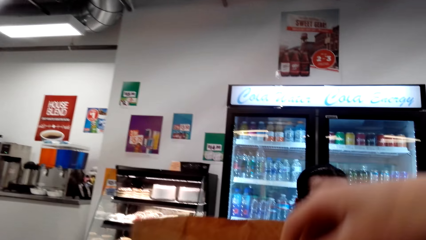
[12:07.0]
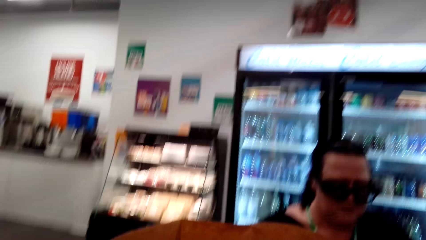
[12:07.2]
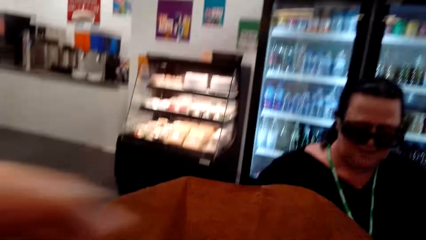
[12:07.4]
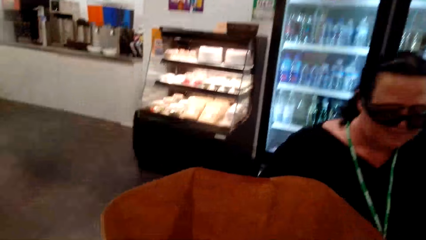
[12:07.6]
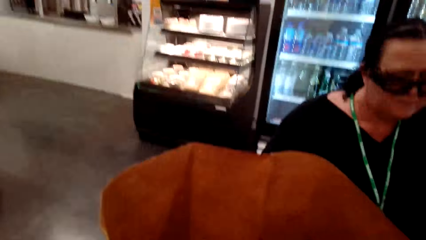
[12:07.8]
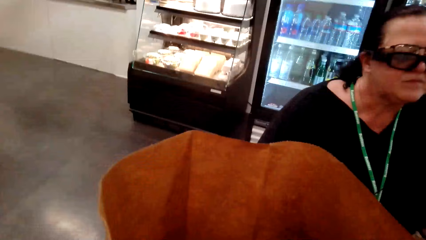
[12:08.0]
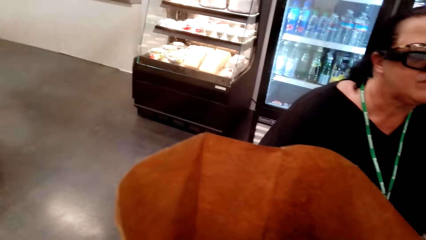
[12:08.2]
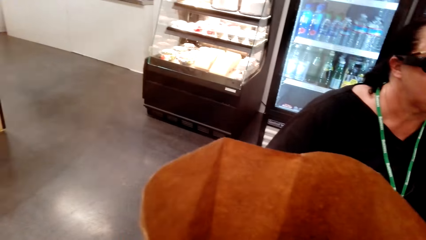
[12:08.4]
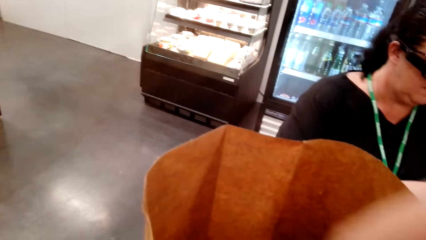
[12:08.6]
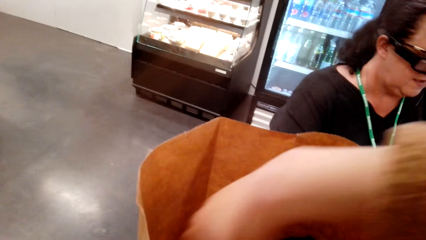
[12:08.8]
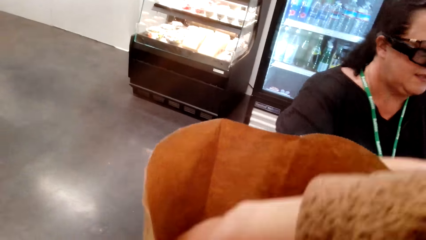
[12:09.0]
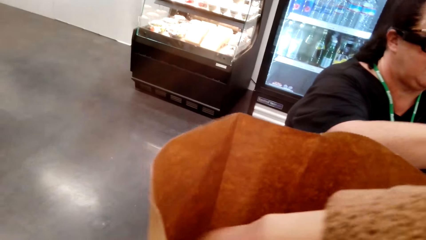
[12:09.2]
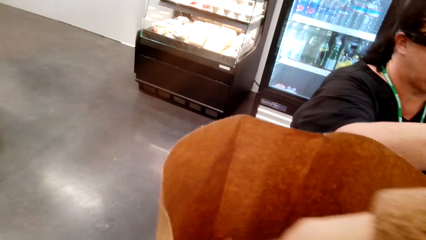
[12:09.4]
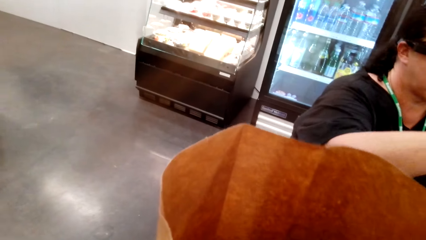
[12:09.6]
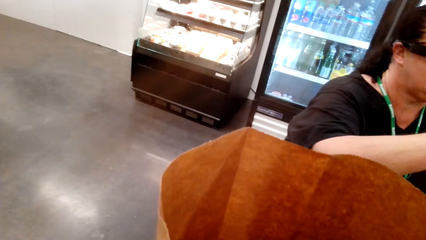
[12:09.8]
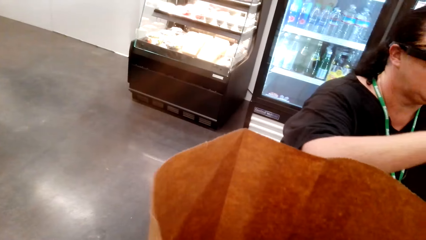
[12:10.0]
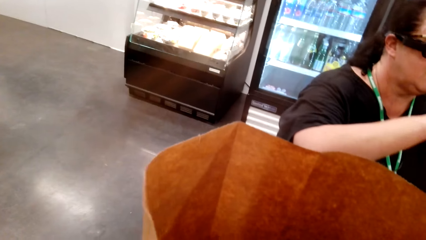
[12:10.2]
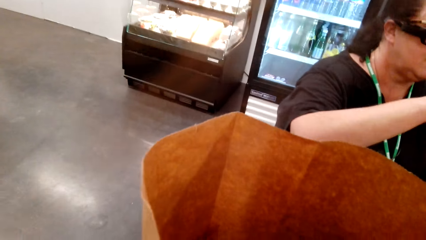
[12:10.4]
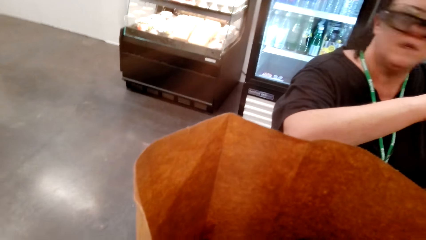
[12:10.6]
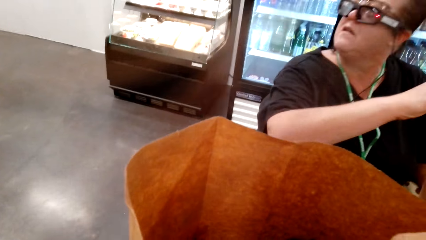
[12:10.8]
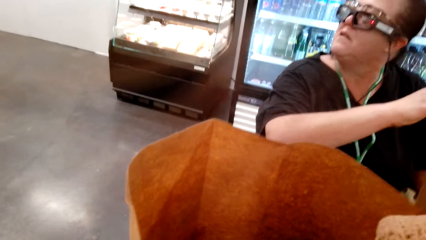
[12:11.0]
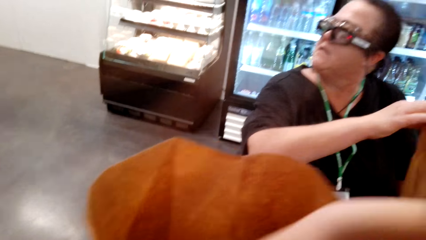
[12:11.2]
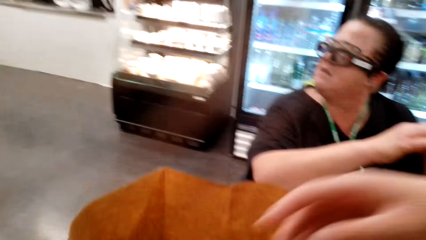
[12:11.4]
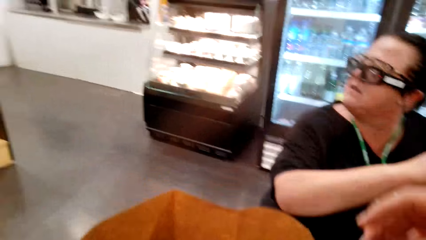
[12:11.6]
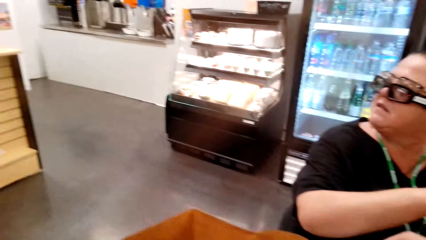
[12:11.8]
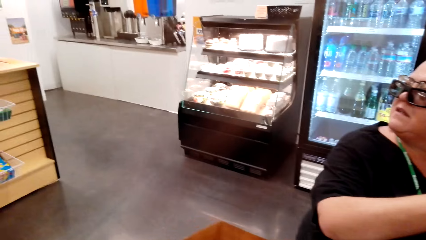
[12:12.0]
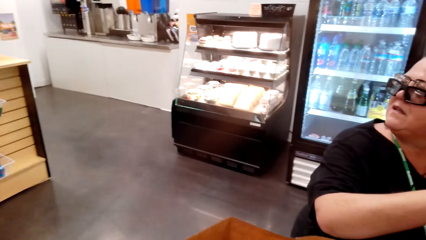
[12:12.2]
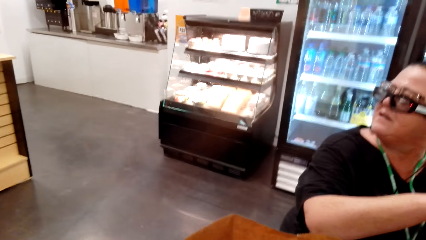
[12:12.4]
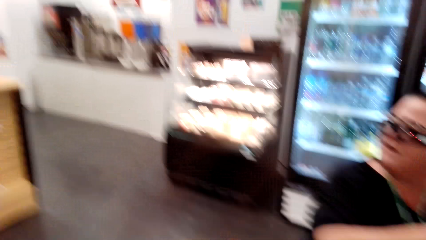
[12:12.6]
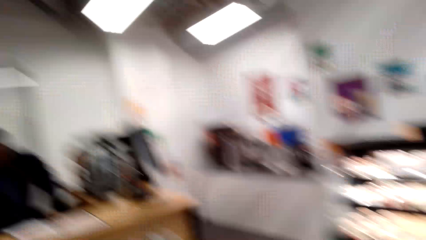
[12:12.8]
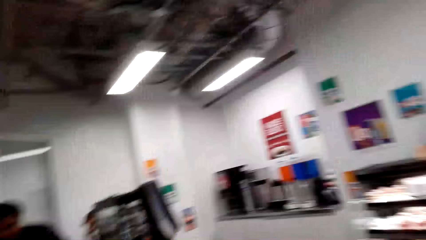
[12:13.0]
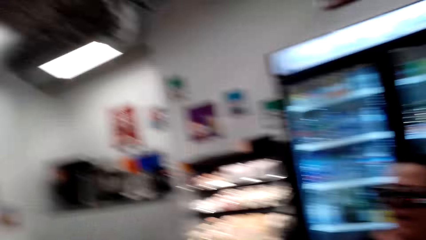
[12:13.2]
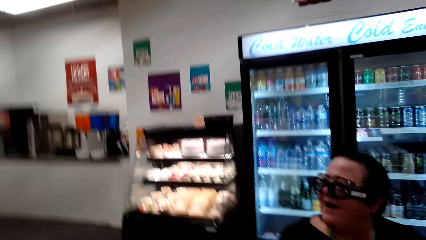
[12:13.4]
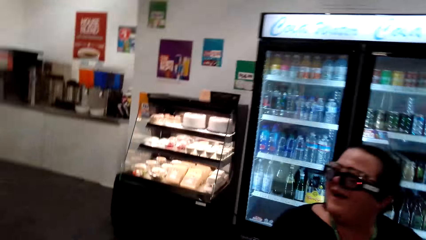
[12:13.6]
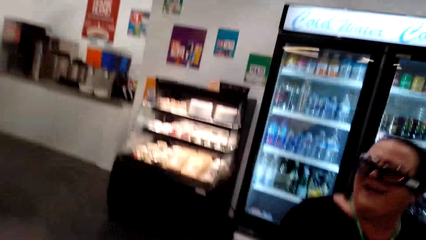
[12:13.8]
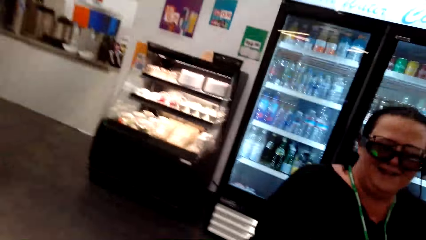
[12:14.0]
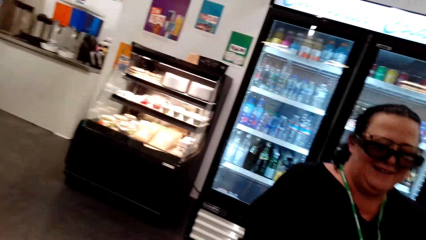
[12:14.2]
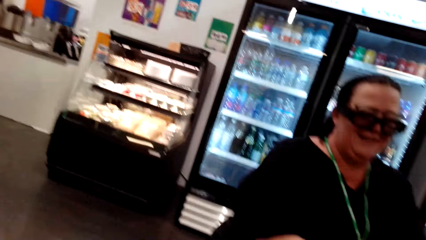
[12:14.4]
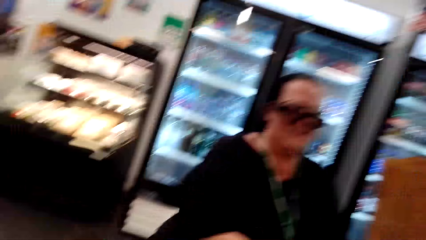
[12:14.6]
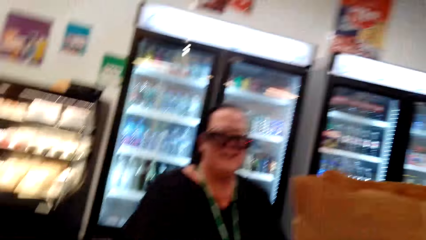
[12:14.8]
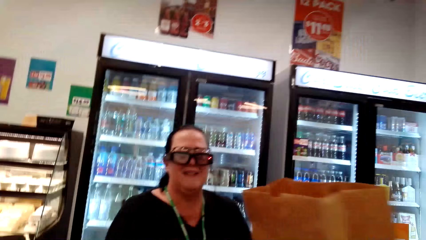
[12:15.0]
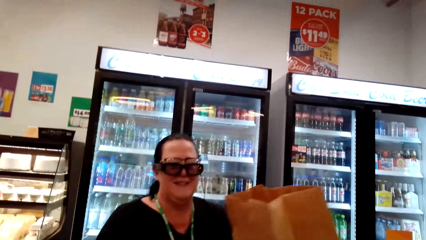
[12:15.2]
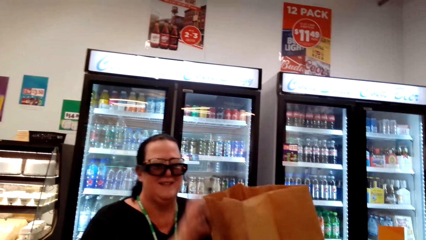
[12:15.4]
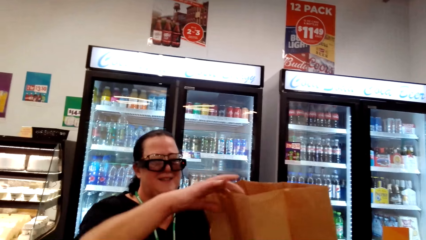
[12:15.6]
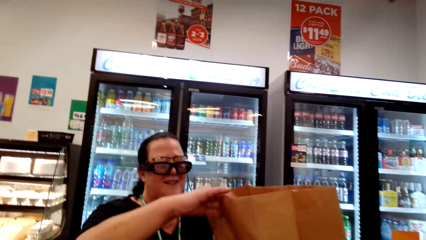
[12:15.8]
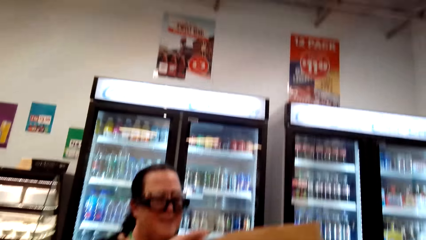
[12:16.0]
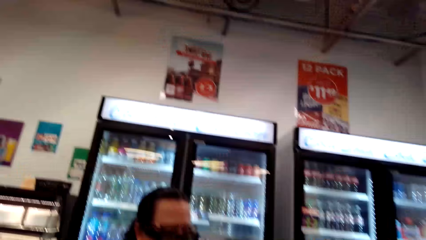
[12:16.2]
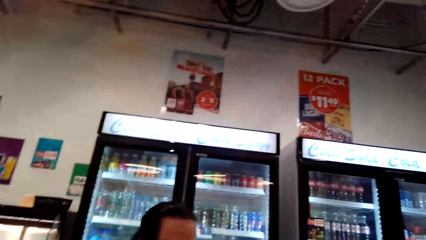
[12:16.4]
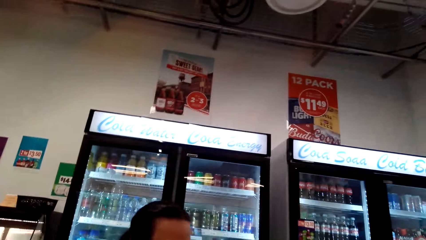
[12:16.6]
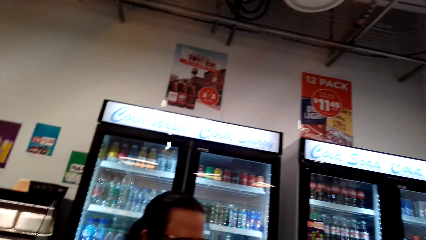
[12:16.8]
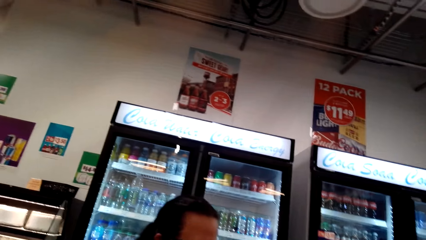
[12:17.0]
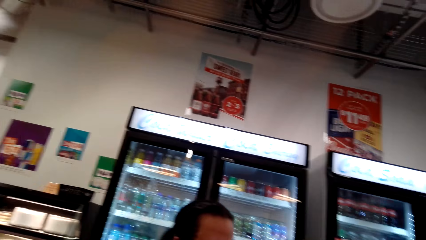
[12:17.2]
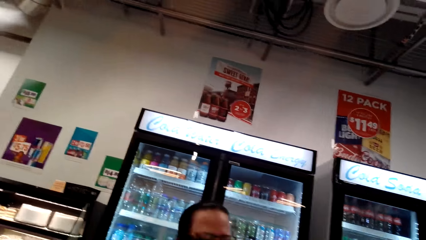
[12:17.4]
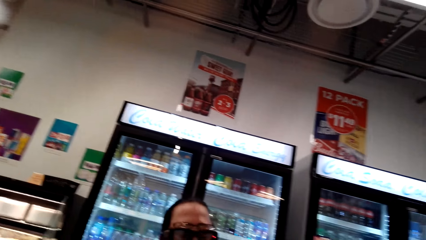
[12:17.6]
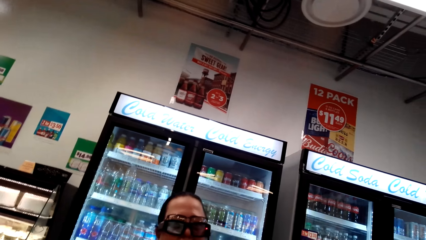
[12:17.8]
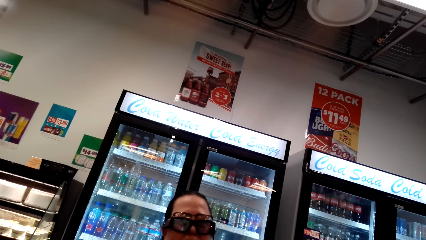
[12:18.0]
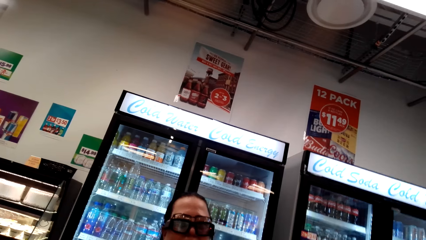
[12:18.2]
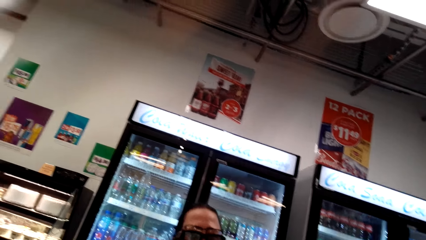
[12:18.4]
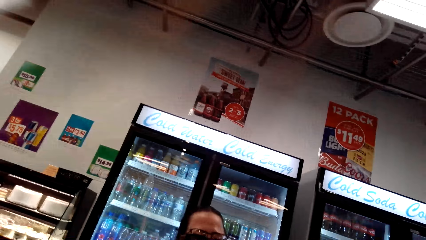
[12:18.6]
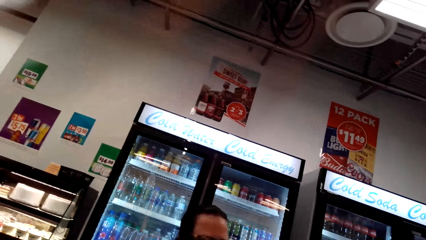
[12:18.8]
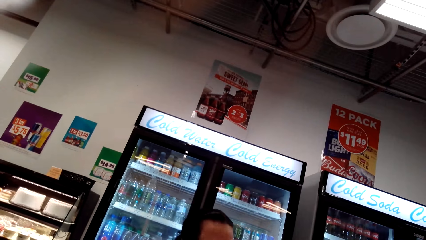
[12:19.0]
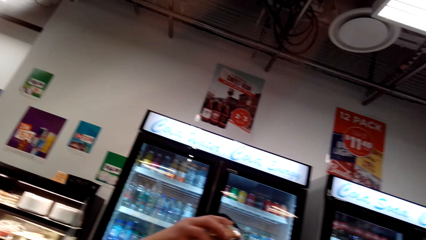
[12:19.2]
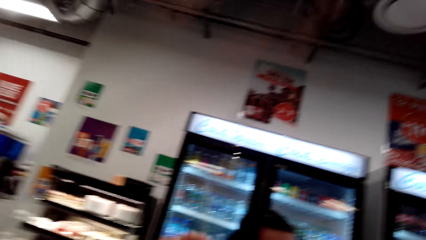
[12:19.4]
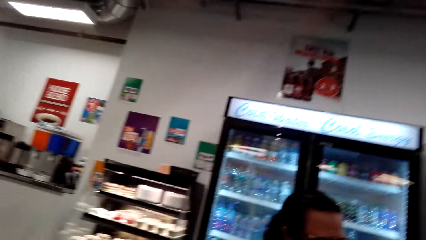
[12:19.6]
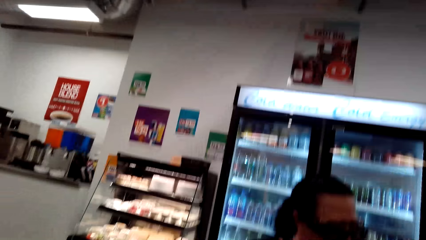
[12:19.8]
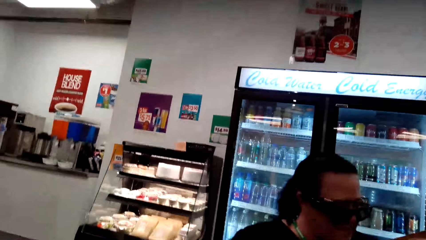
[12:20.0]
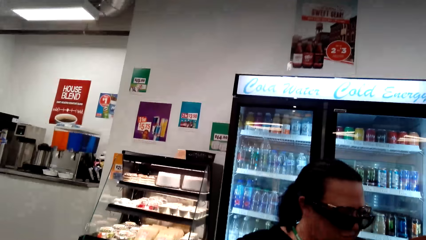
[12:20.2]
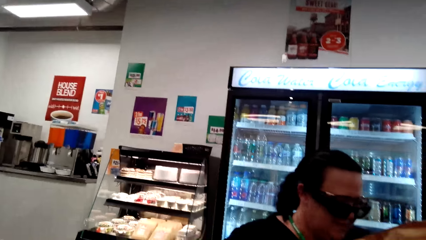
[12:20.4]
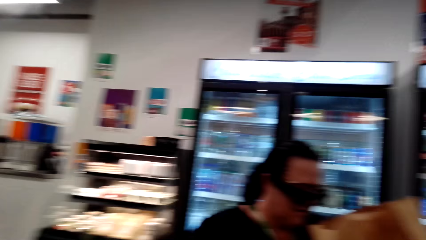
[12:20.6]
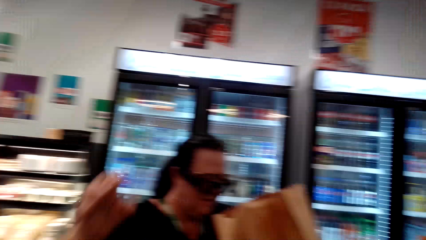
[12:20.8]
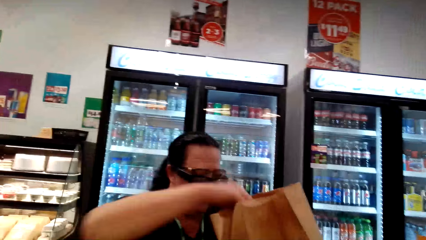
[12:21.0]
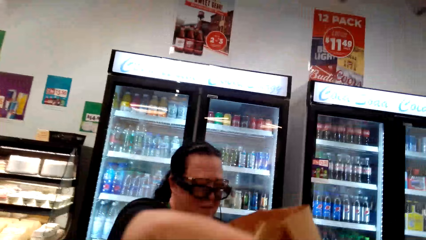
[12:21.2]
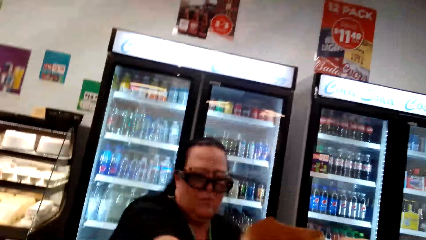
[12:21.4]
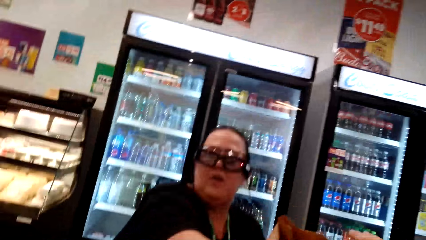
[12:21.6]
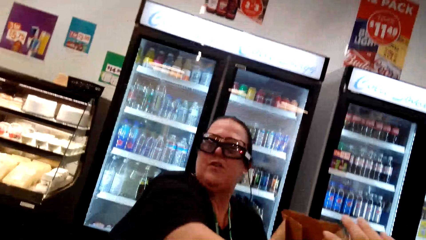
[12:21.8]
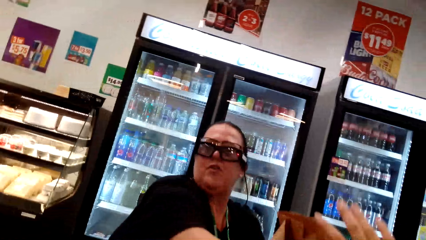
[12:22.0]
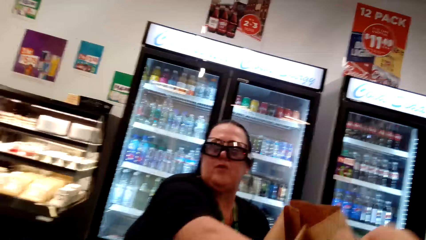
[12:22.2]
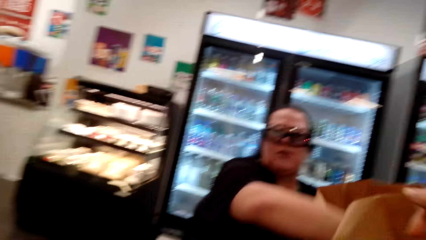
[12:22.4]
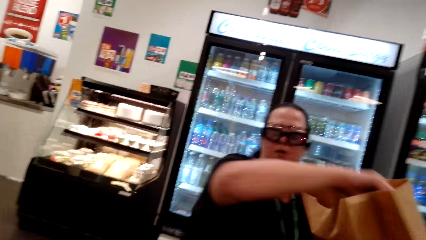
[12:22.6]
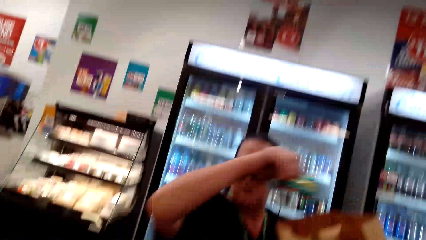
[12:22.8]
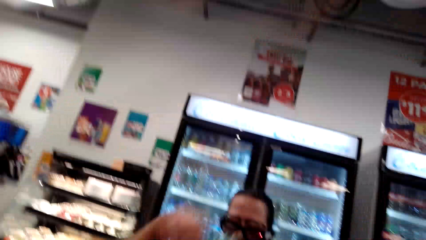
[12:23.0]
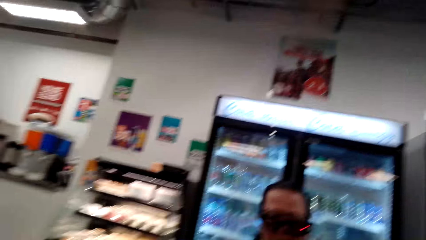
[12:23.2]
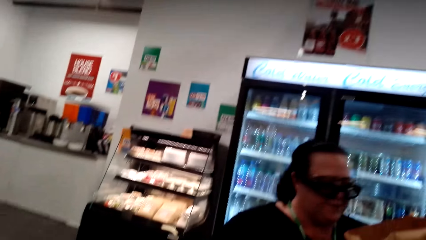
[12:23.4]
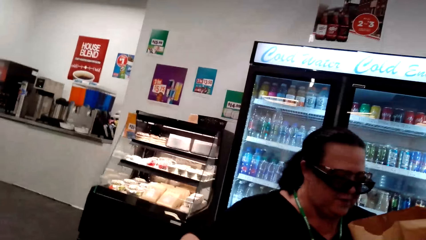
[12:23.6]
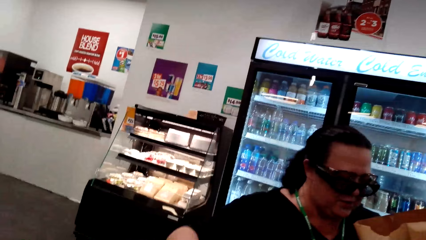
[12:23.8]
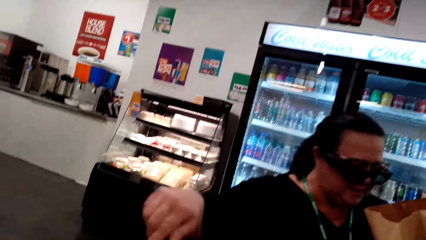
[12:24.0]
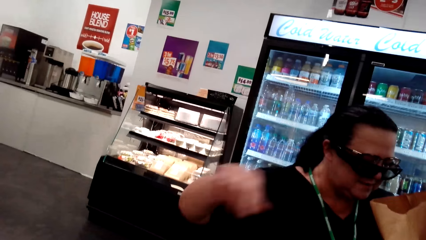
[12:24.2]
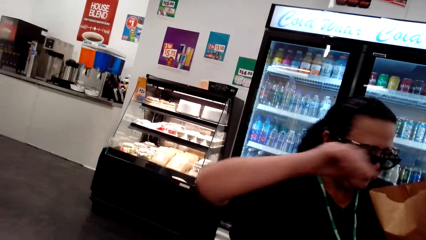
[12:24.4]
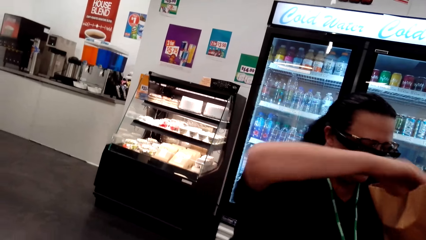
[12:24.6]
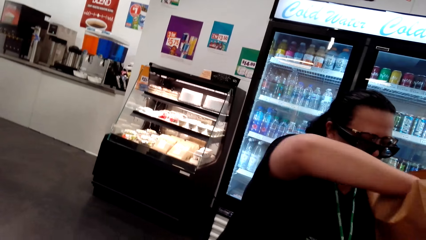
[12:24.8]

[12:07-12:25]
The camera wearer places her hand on the bag. She picks up the food from the shopping bag. The man converses with the camera wearer. The camera wearer looks around the house. The woman holds the bag. The camera wearer converses with the woman. The woman places her hand on the bag and removes something from the bag.
